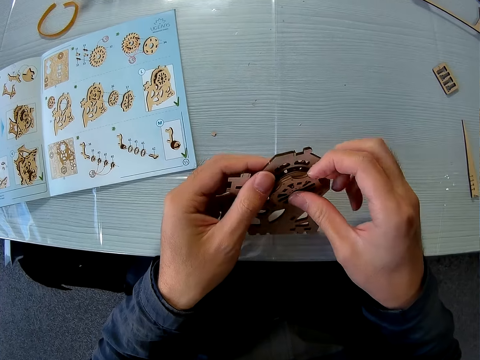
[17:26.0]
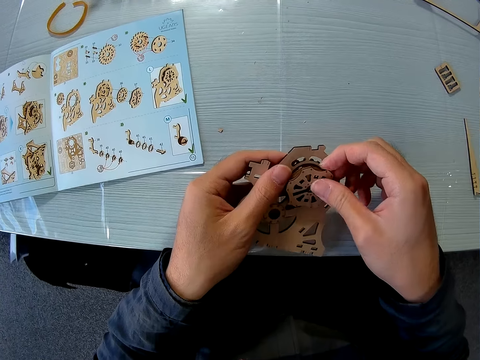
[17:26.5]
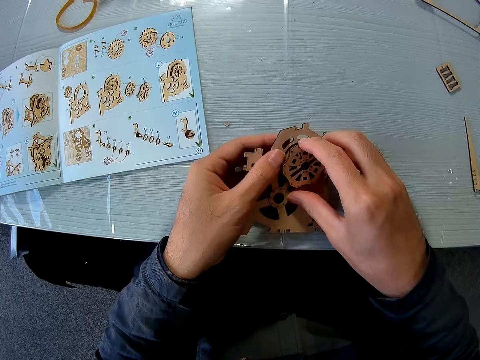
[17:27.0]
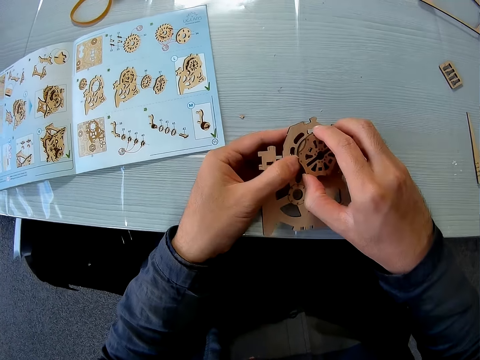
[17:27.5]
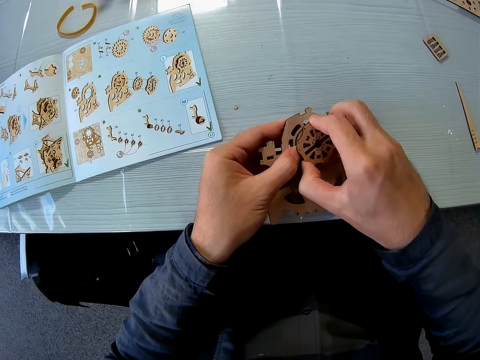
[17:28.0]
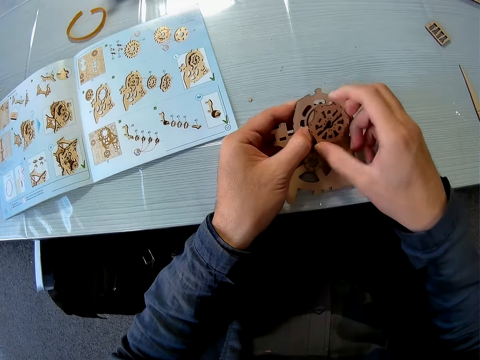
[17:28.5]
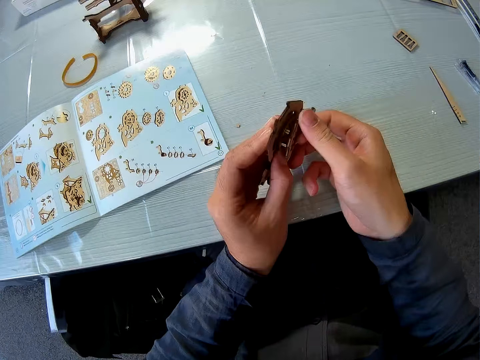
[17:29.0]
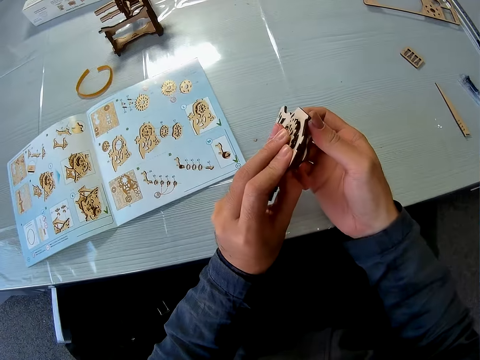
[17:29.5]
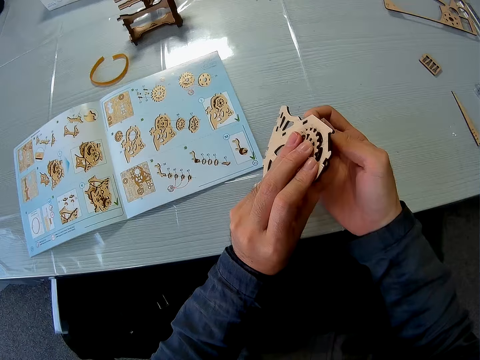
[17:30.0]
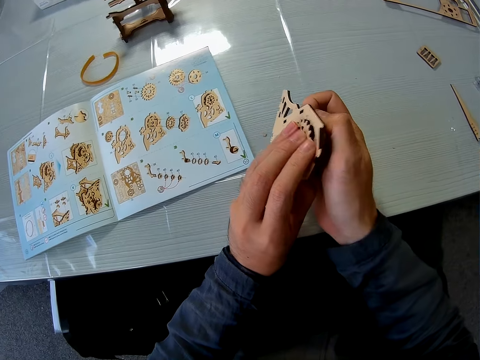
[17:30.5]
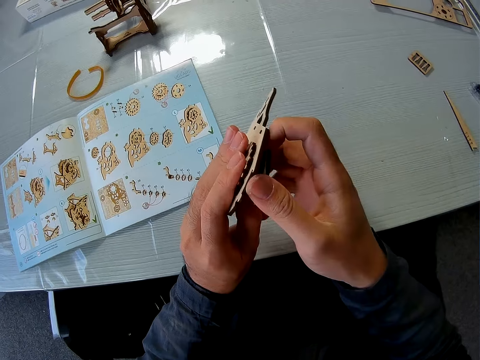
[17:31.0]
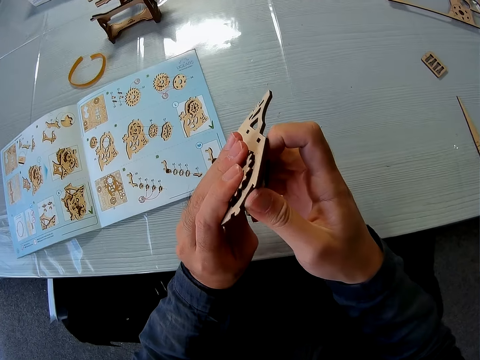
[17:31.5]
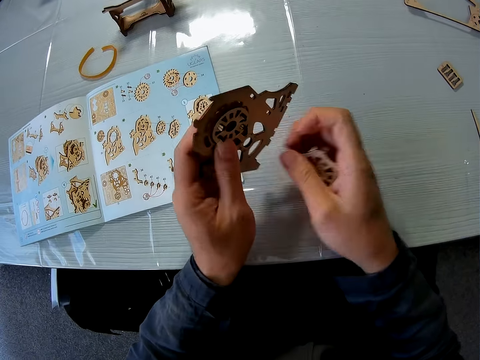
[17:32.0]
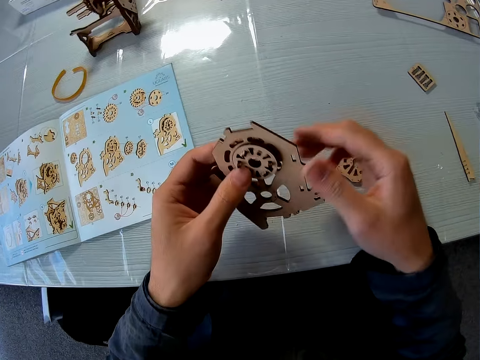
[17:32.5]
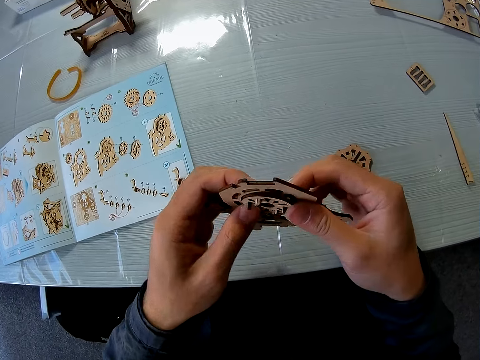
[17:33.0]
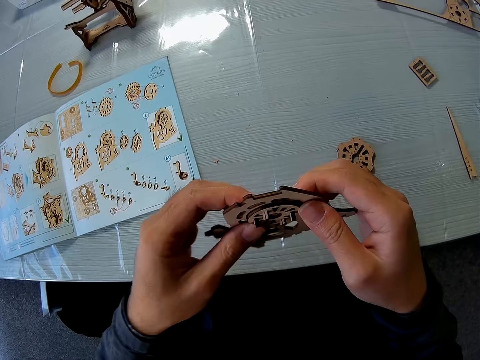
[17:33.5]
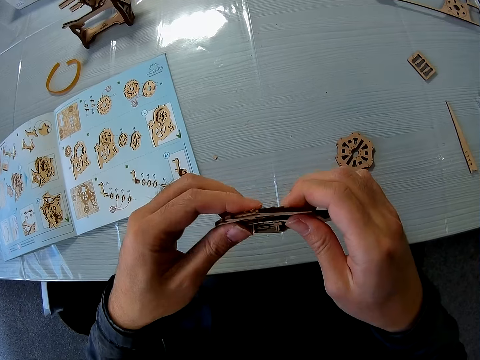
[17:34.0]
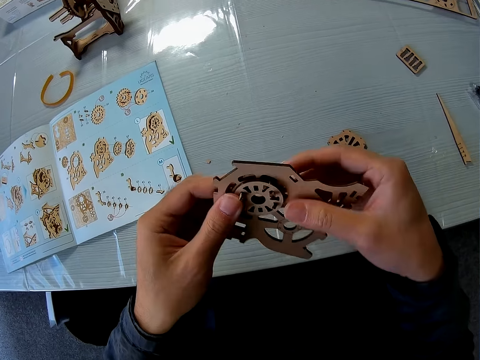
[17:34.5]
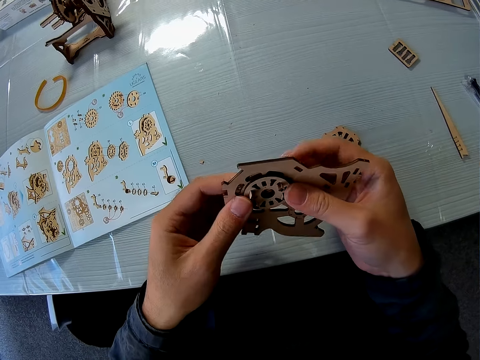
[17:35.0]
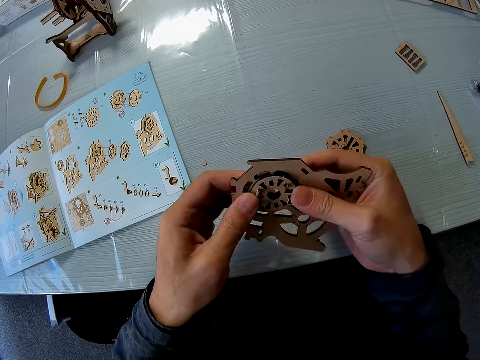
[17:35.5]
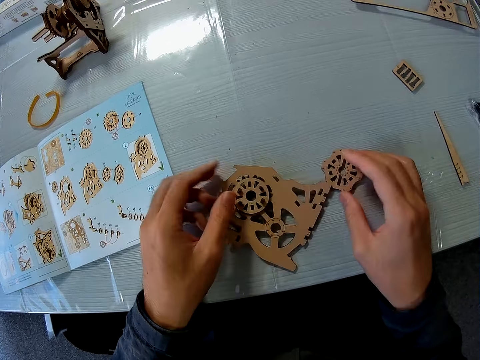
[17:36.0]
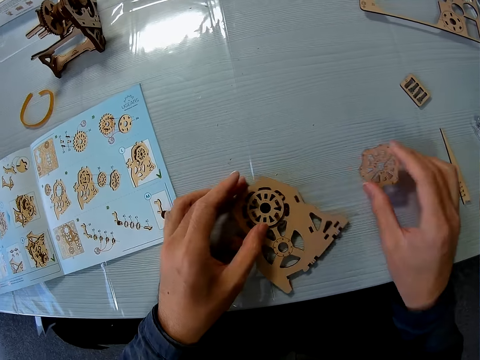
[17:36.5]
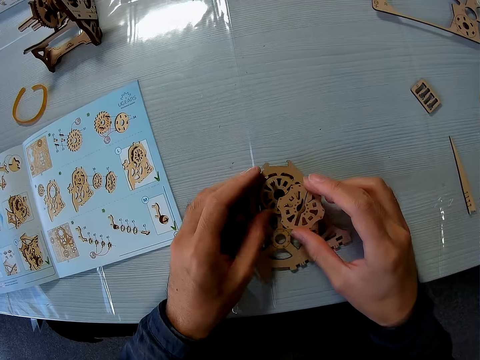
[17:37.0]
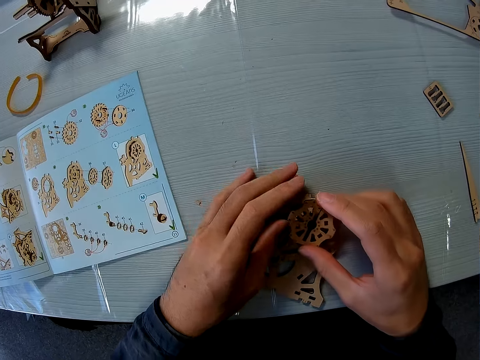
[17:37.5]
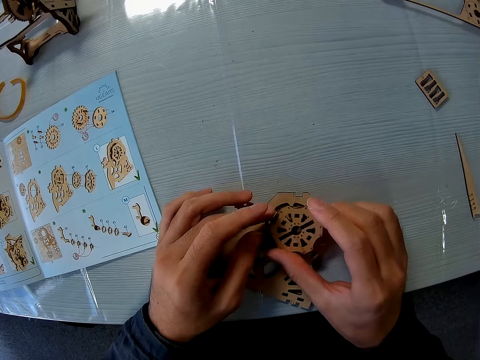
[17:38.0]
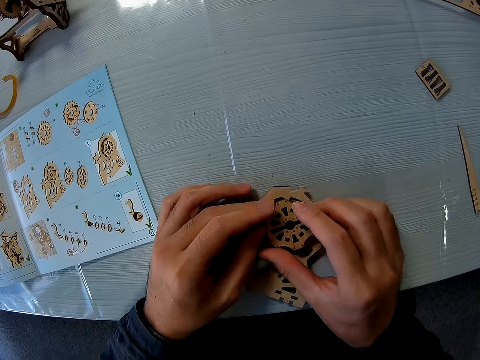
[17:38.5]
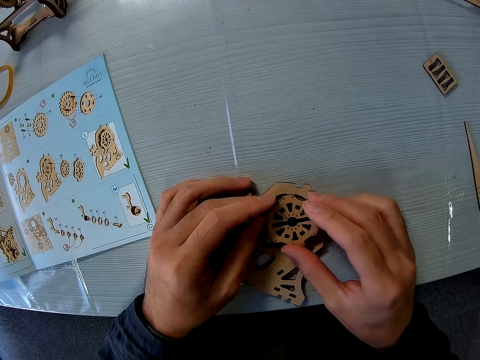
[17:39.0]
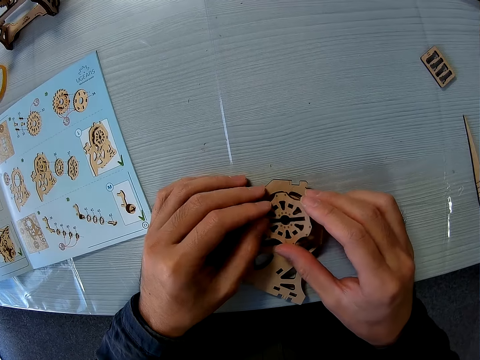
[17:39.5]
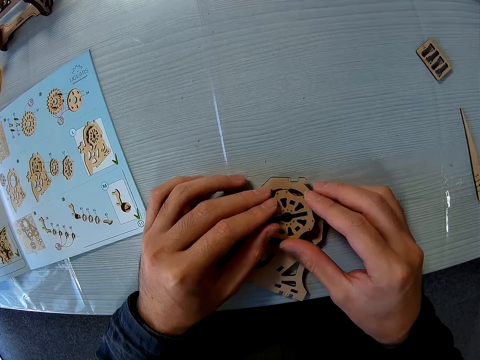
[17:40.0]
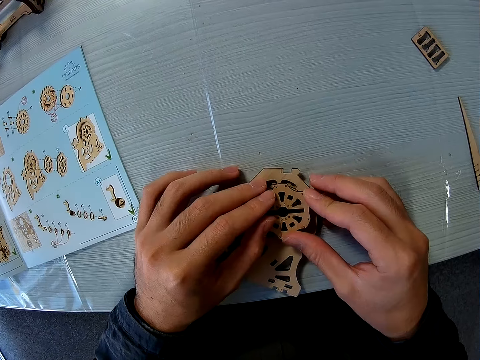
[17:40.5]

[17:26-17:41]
The camera wearer disconnects the wooden gear bearing from the model piece. He removes a puzzle piece from the joined puzzle pieces. He places the wooden gear bearing on the cutting mat. He holds the model piece with both hands and fixes the model piece with his hands. He places the model piece on the cutting mat. He picks up the wooden gear bearing from the cutting mat. He fixes the wooden gear bearing on the model piece with his hands.

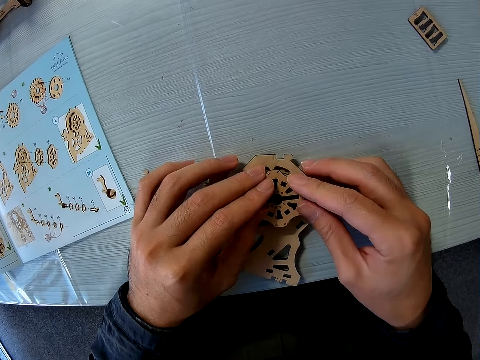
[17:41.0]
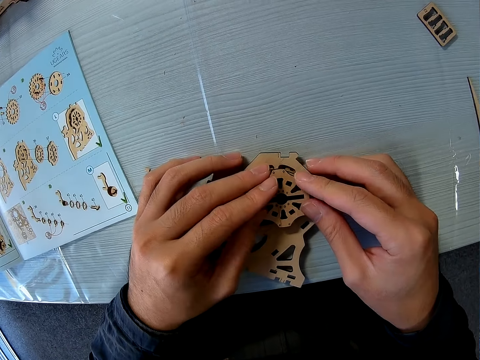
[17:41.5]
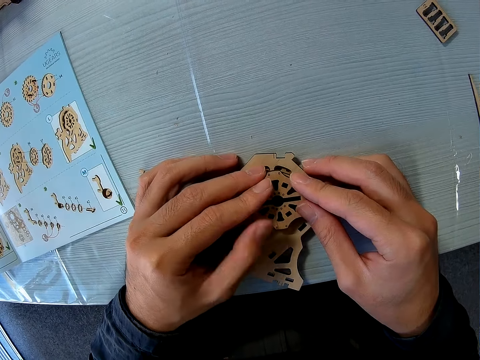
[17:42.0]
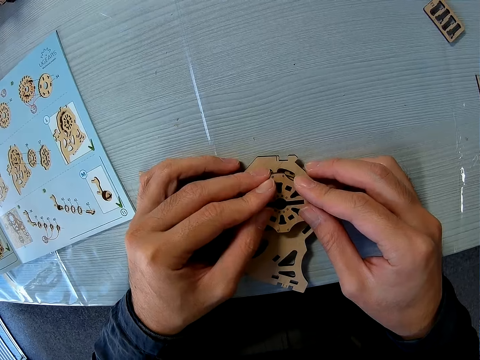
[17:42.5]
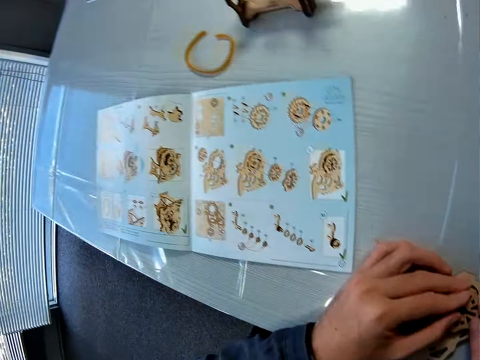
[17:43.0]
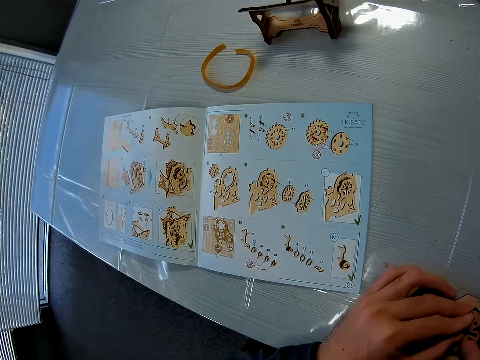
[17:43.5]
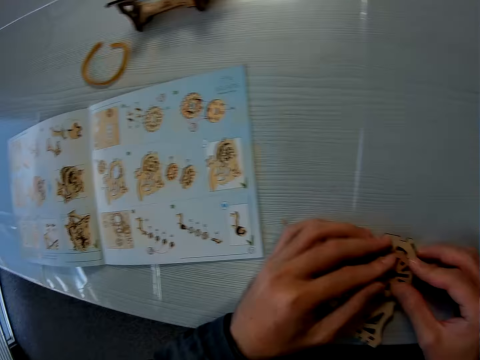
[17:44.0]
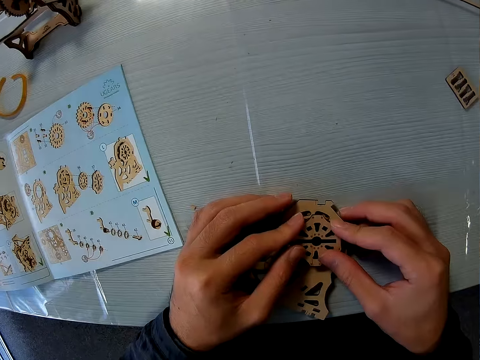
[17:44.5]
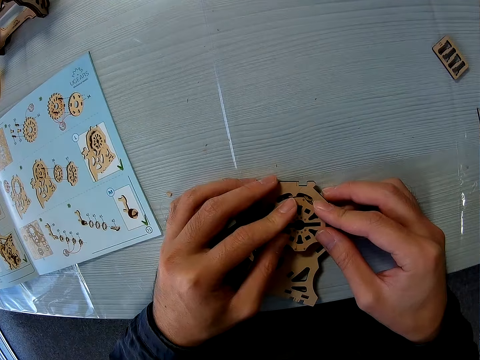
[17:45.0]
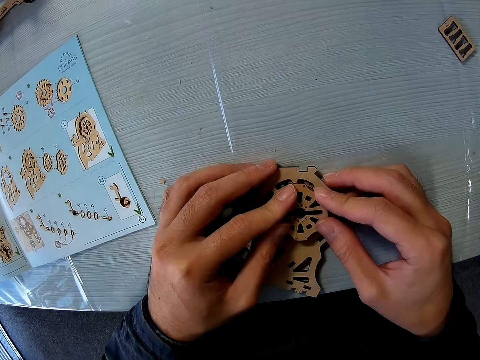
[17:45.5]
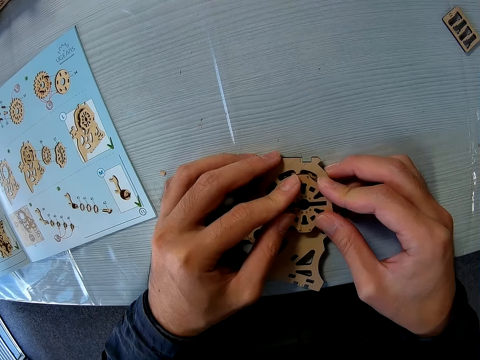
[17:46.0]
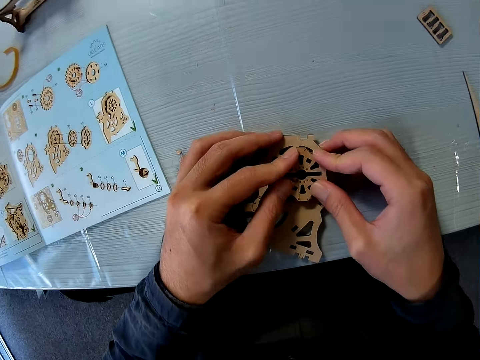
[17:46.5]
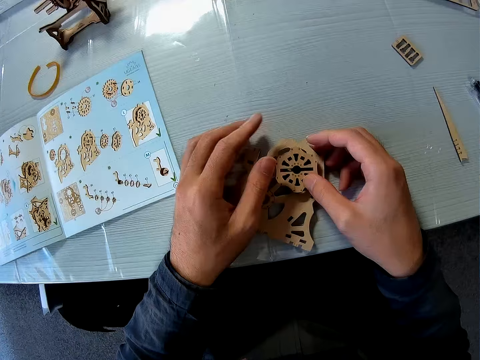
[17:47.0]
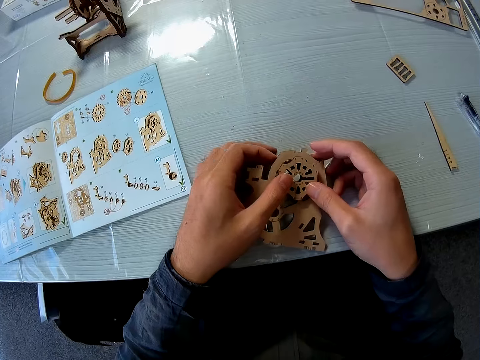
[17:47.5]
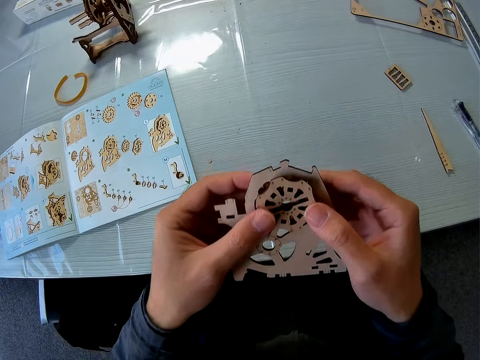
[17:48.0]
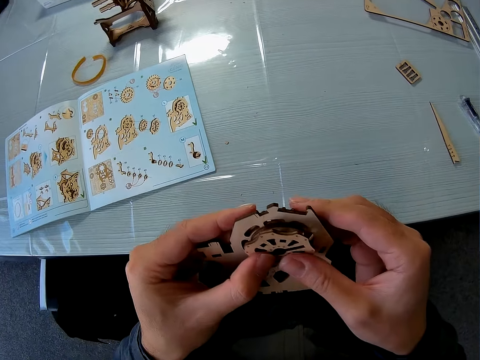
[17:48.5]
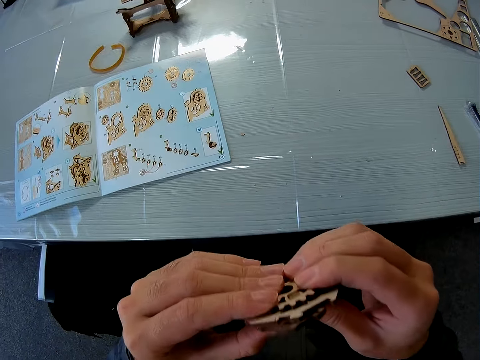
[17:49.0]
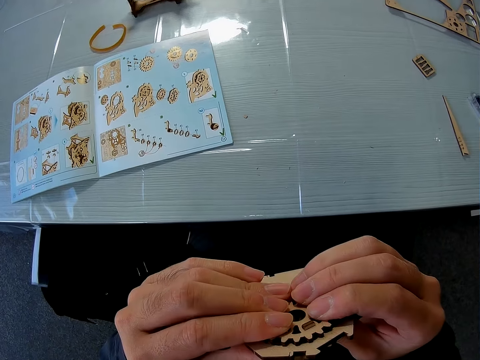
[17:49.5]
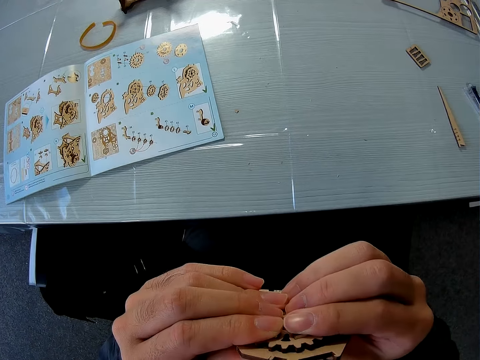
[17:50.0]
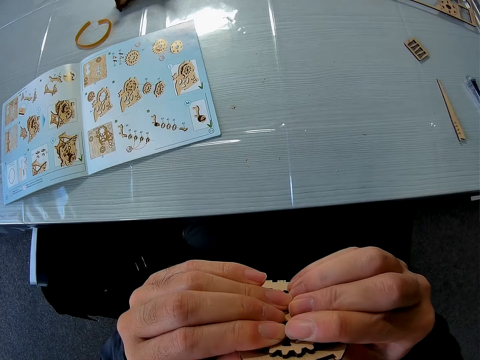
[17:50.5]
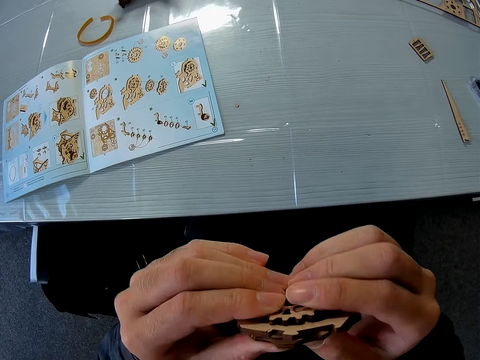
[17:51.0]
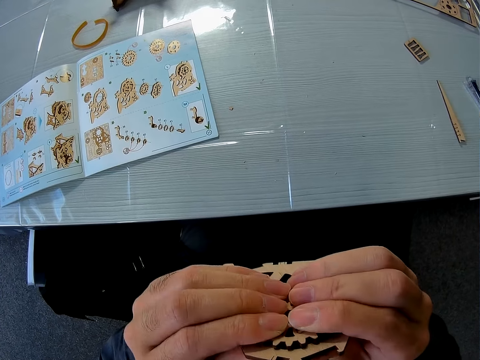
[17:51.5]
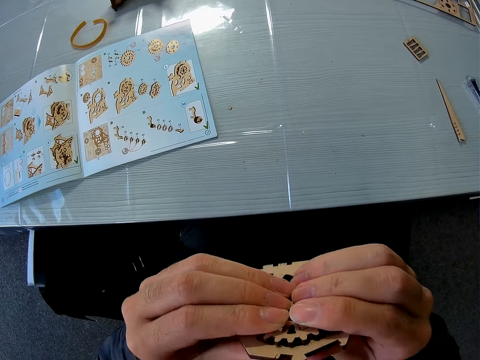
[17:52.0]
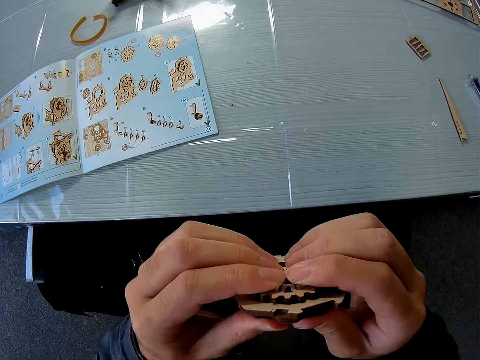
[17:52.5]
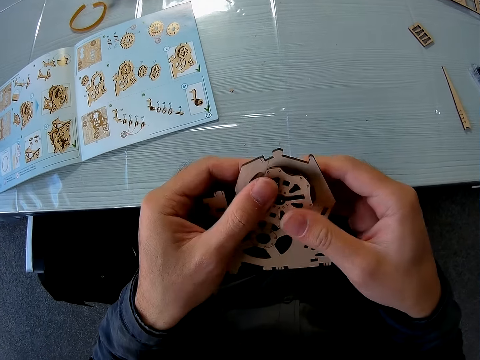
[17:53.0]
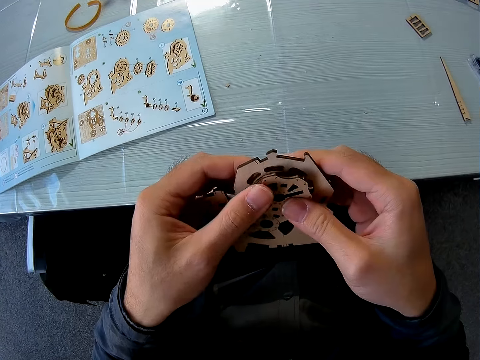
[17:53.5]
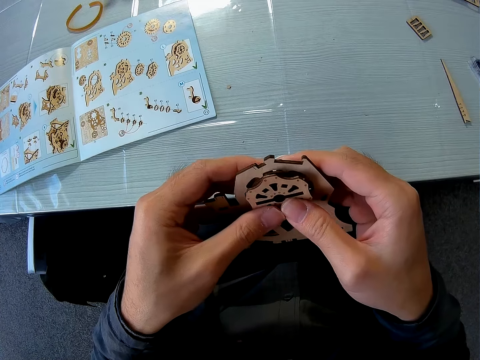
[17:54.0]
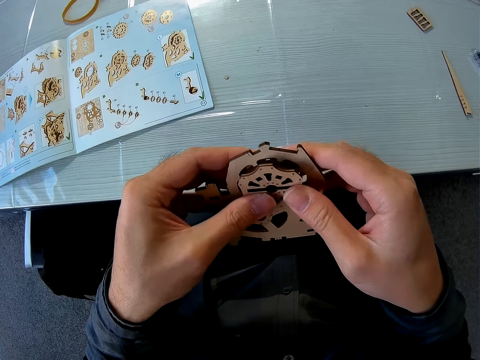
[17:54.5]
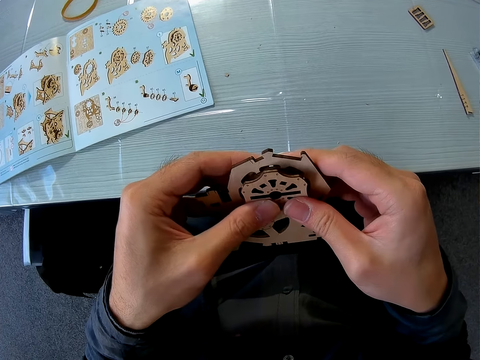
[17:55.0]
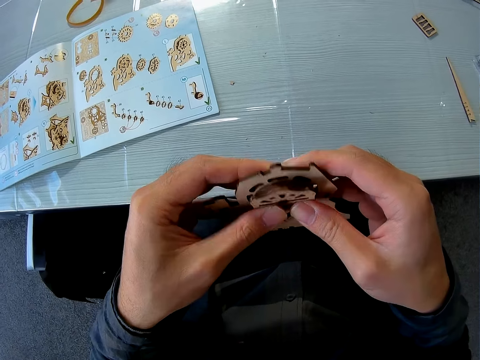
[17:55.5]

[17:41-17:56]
The camera wearer looks towards the instruction manual on the table. They continue setting the puzzle piece to the joined puzzle pieces with both hands. They look at the model piece. They raise the joined puzzle pieces from the table. They fix the wooden gear bearing on the model piece with both hands.
